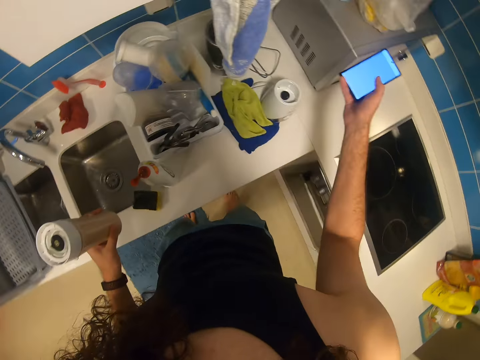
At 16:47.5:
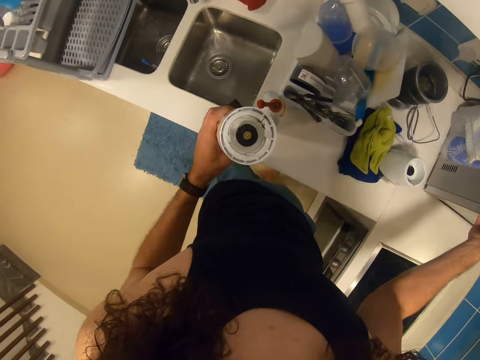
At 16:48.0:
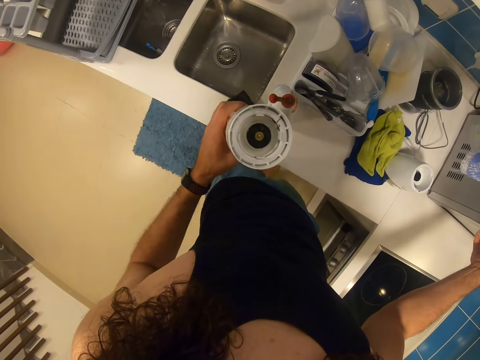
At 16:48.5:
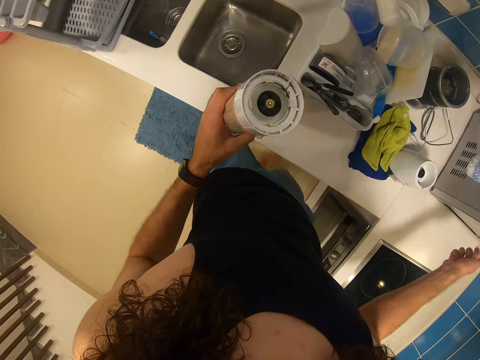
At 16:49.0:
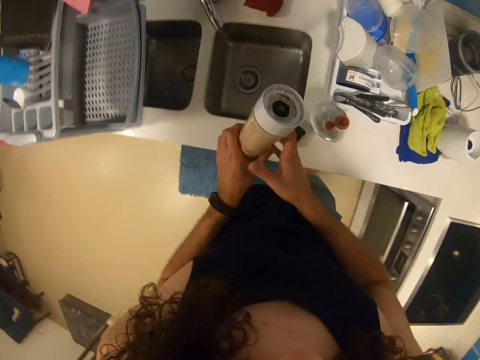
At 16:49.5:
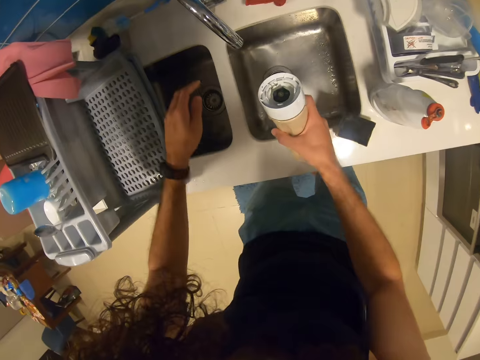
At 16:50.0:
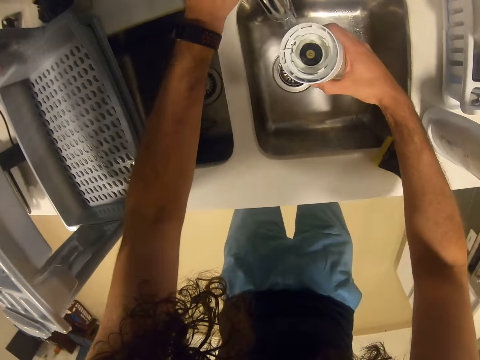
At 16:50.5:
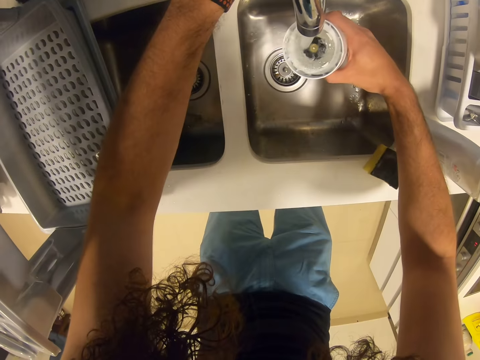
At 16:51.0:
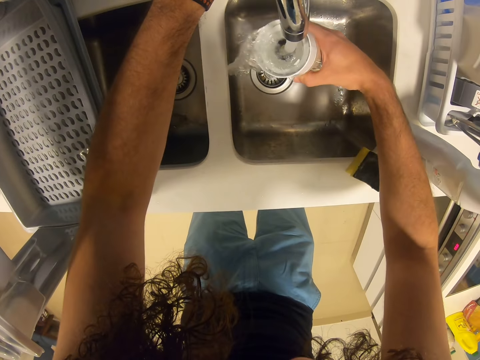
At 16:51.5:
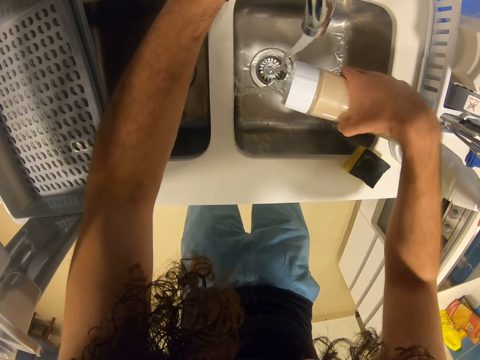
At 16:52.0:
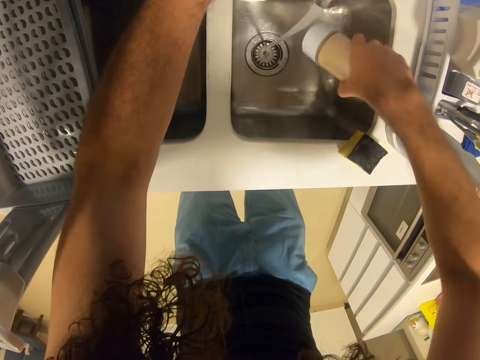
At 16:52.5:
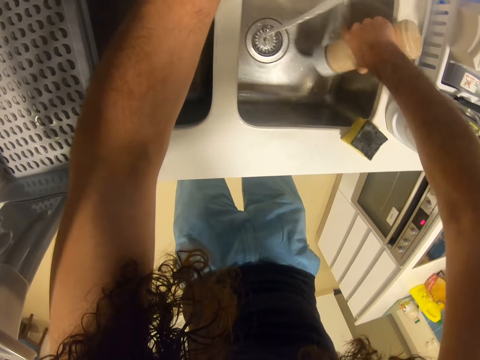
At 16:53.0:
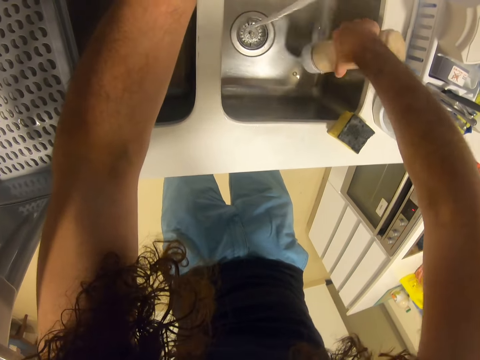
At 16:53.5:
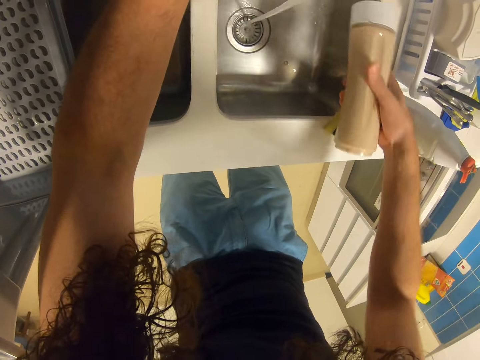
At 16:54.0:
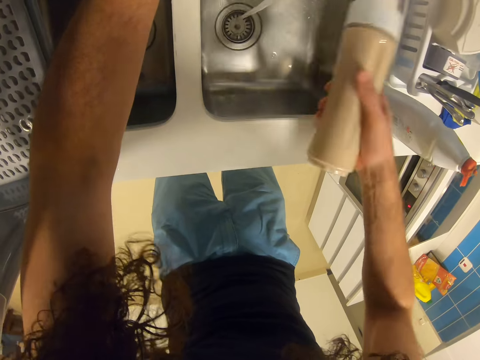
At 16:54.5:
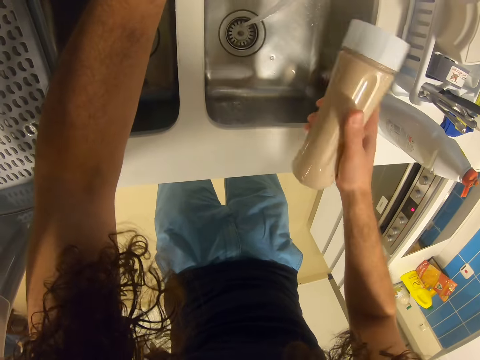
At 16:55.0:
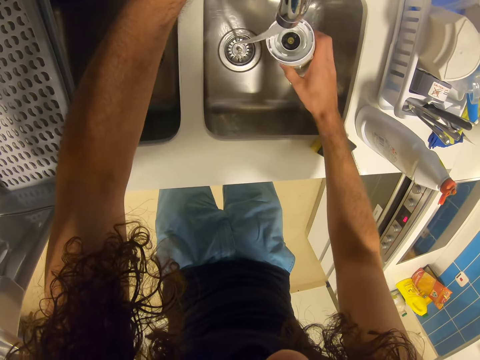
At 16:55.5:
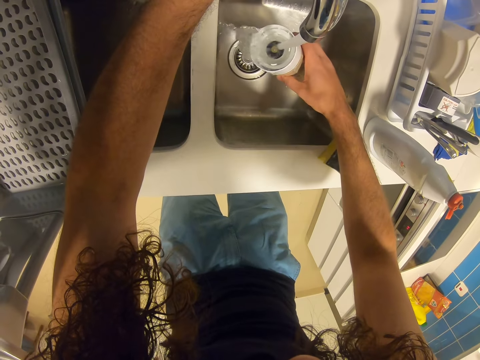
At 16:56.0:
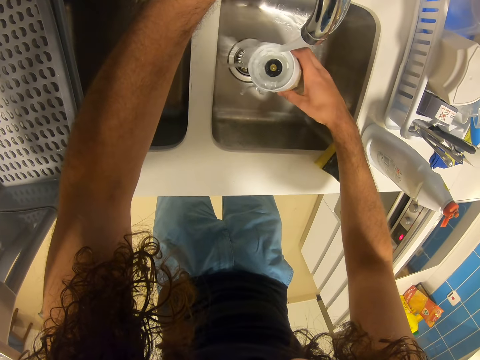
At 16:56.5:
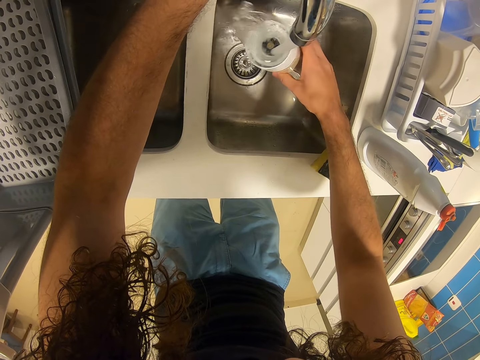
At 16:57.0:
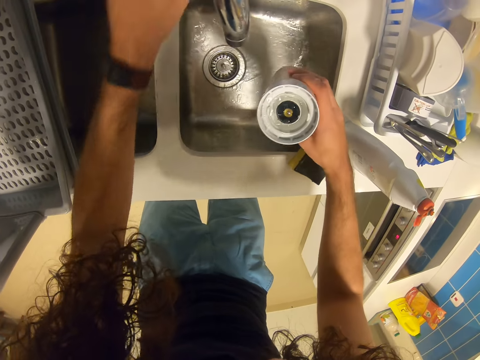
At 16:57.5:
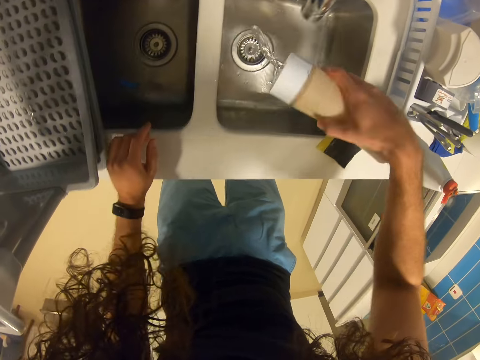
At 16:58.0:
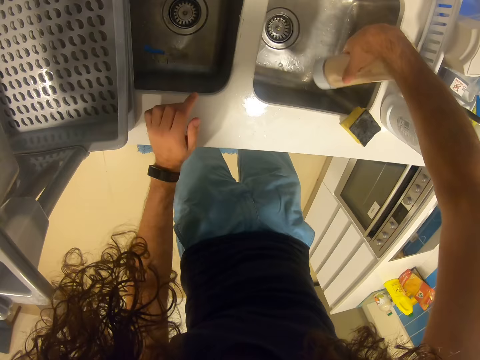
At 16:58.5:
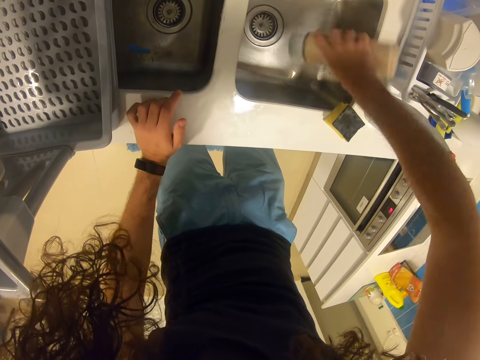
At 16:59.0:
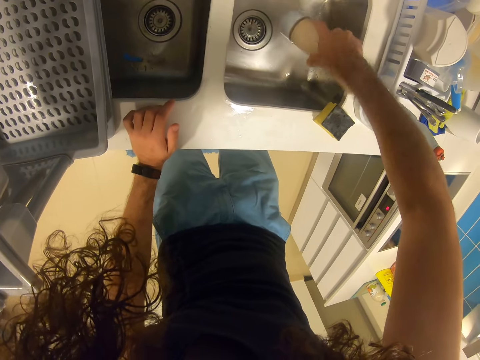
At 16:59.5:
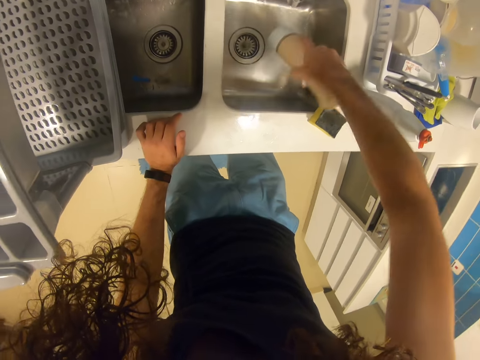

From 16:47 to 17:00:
The camera wearer drops the cellphone. They turn on the faucet and rinse the blender jug. They turn off the faucet.

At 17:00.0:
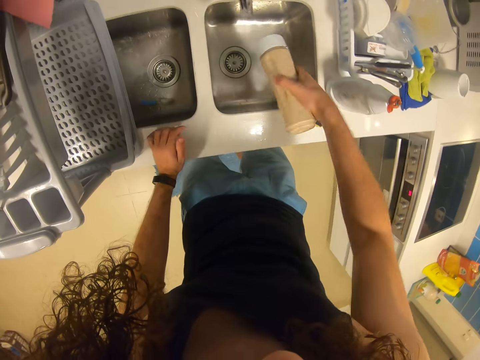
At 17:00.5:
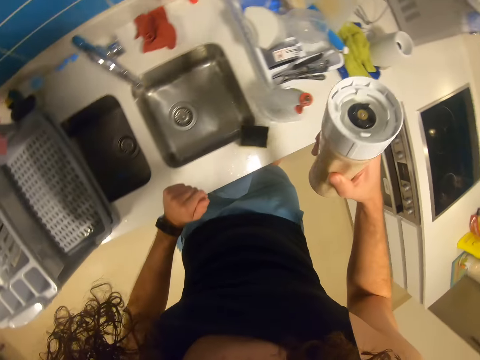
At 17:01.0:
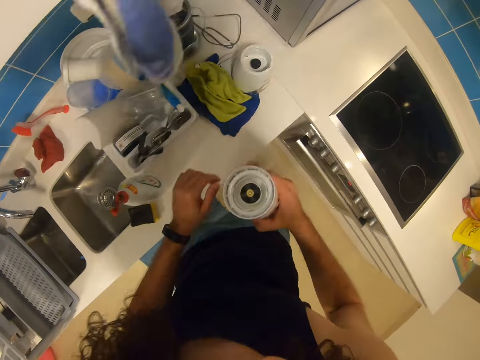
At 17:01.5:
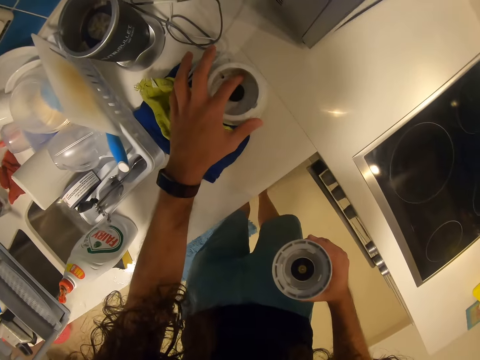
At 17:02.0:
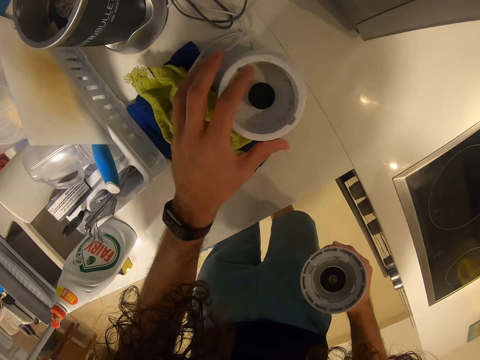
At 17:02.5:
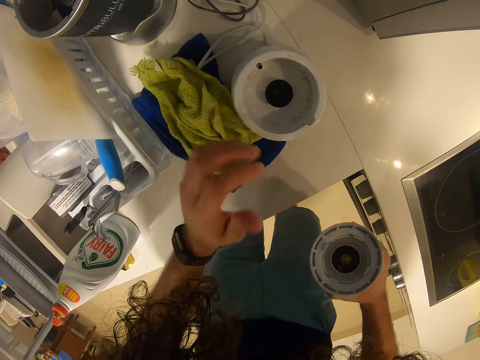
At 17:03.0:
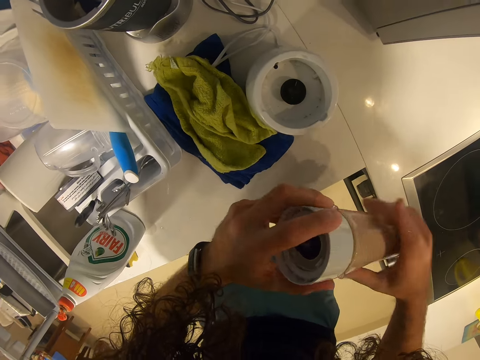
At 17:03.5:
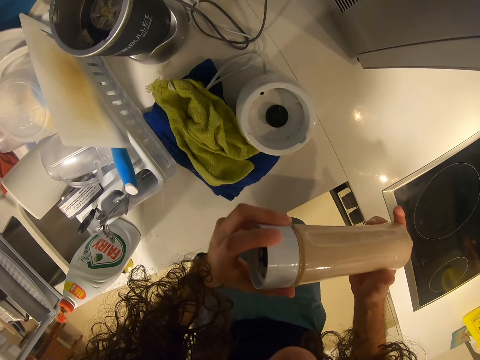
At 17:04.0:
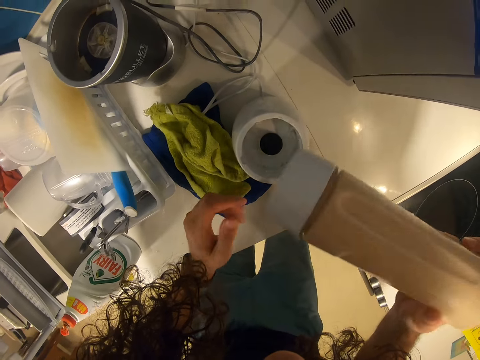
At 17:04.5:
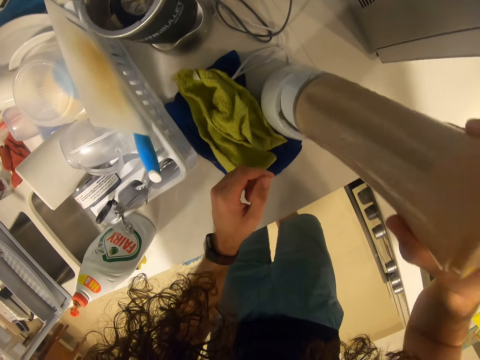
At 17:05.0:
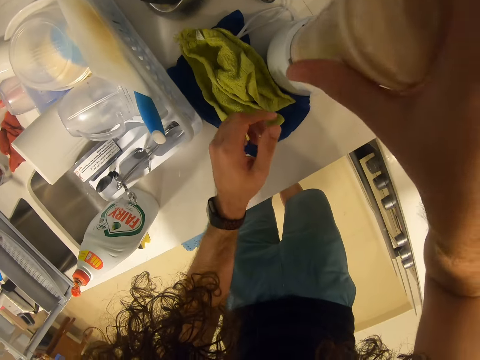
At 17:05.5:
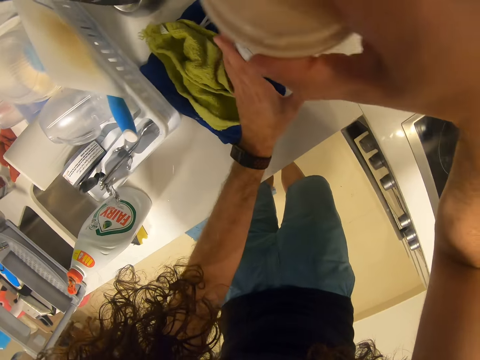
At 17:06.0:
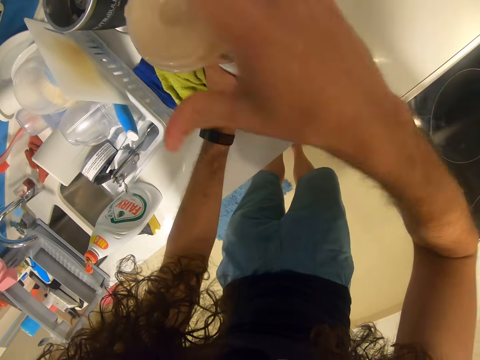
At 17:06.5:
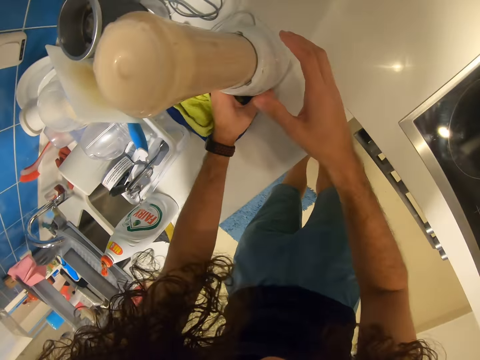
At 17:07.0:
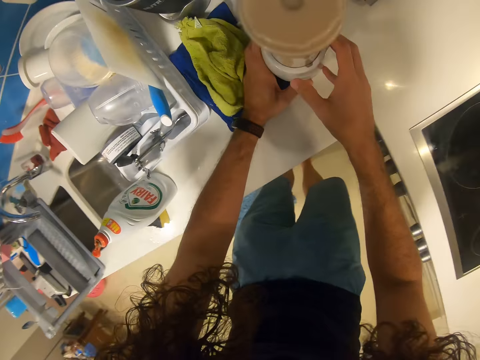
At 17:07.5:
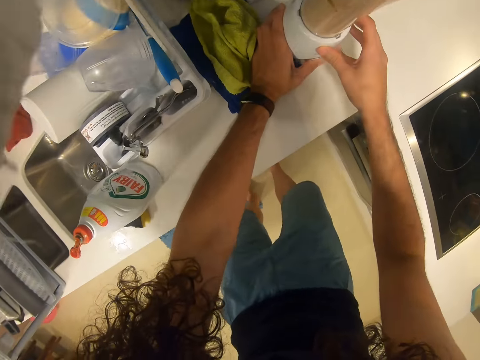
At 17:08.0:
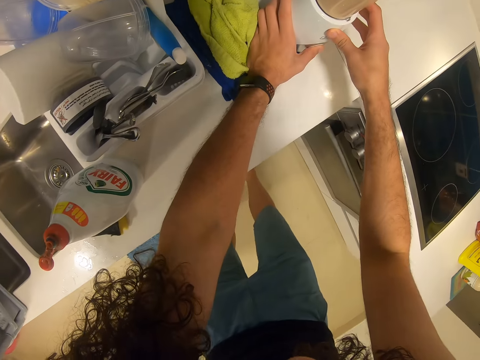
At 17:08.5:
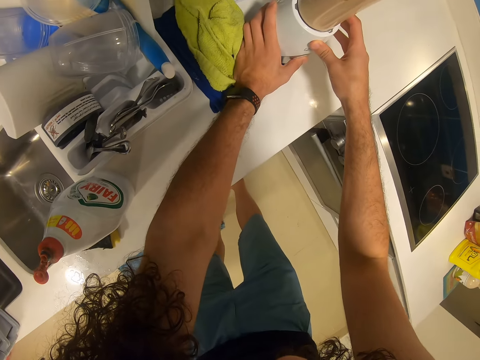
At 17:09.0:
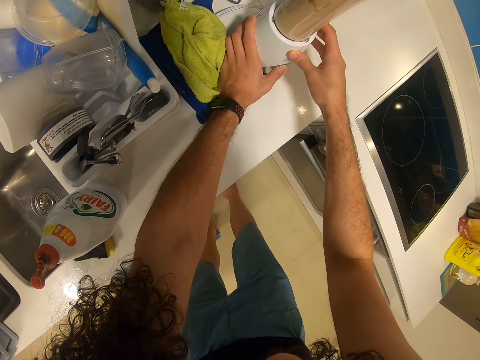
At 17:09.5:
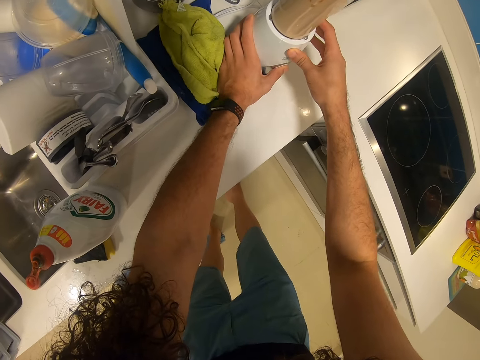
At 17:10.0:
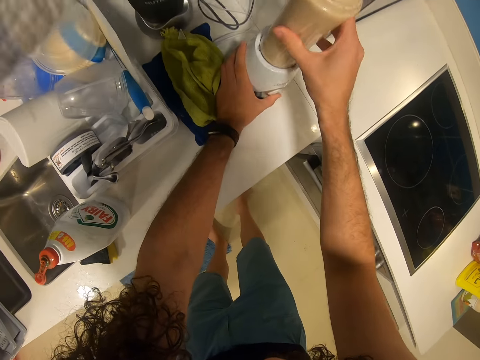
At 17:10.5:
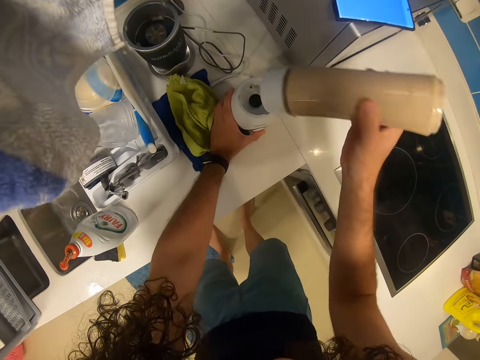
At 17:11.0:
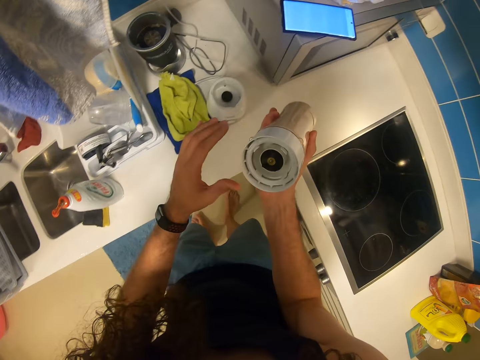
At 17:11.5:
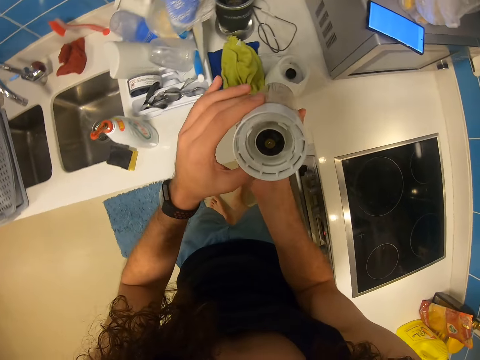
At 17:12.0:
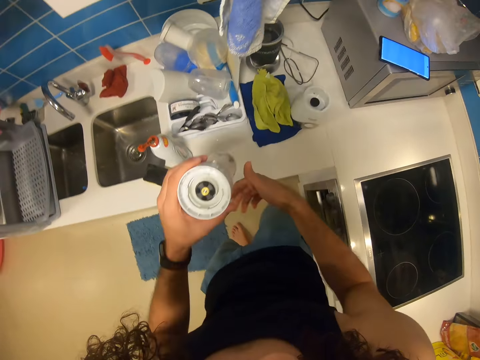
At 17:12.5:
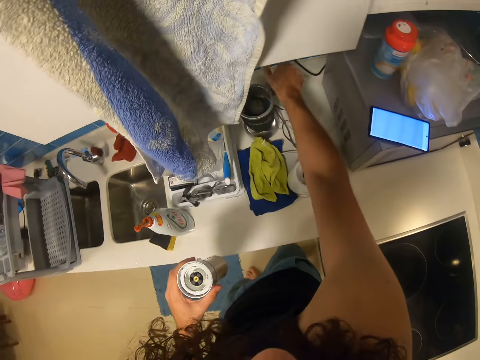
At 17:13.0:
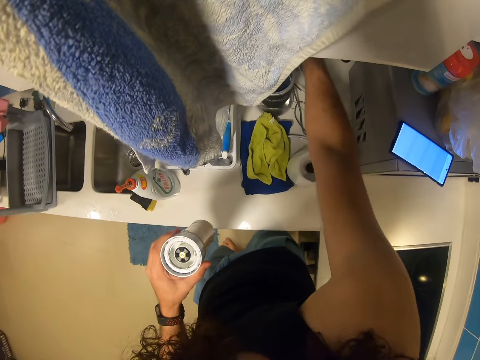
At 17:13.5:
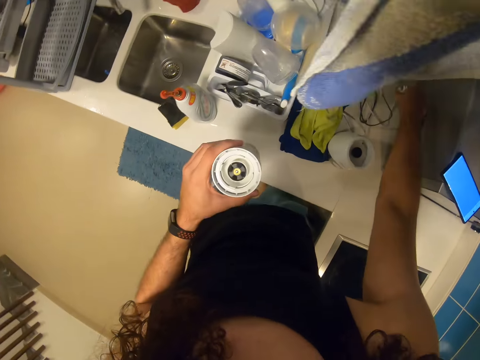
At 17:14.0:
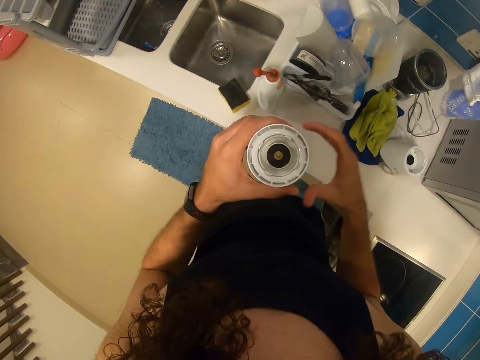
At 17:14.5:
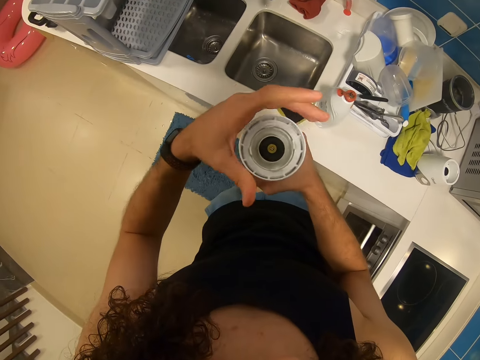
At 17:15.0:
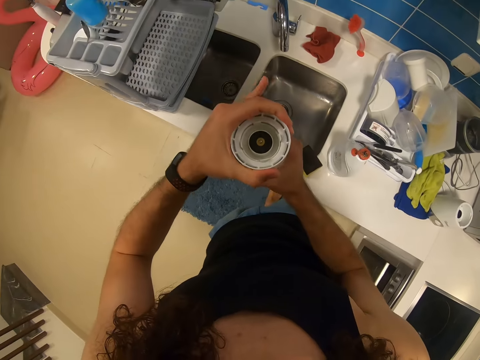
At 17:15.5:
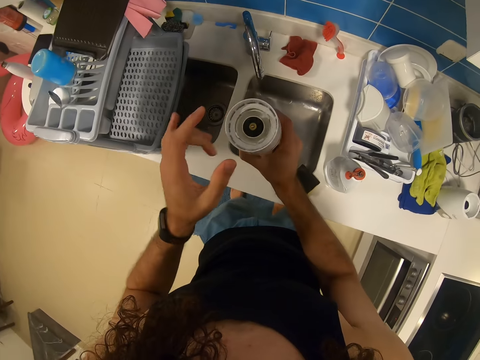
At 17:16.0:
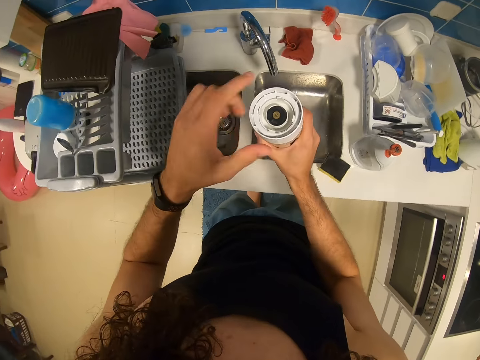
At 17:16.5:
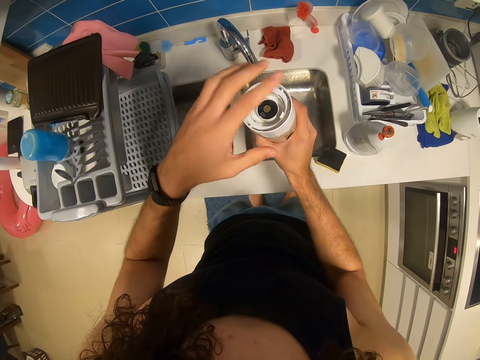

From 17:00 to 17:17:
The camera wearer touches the blender base. They fix the blender jug in the base. They connect the blender. They operate the blender. They remove the blender jug from the blender base. They unplug the blender cable from the socket. They open the blender jug.
